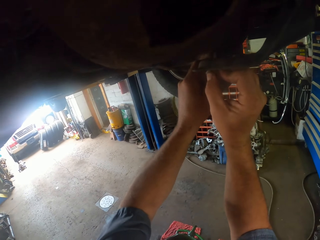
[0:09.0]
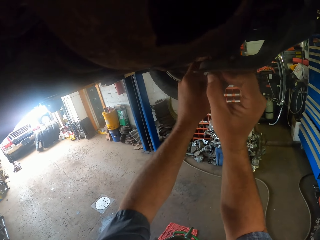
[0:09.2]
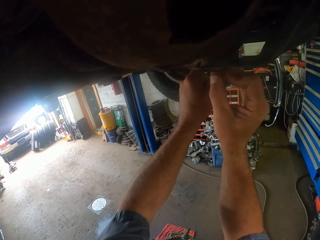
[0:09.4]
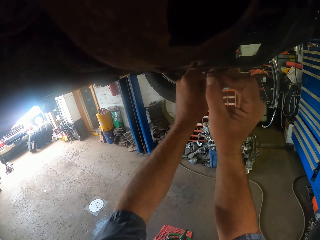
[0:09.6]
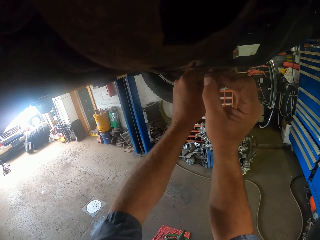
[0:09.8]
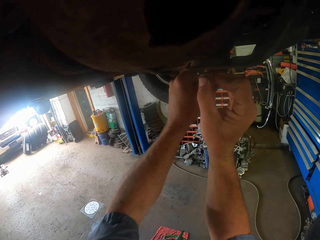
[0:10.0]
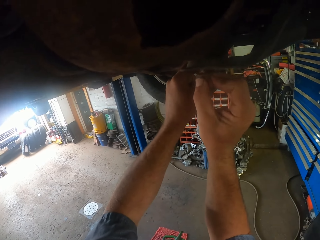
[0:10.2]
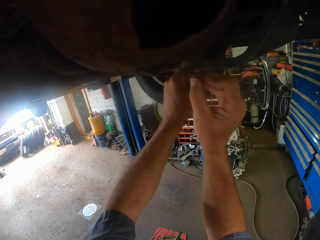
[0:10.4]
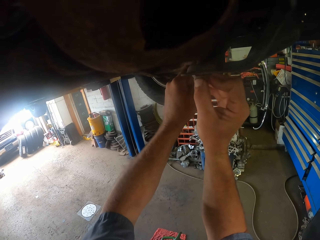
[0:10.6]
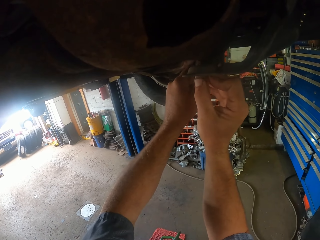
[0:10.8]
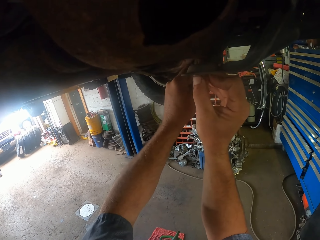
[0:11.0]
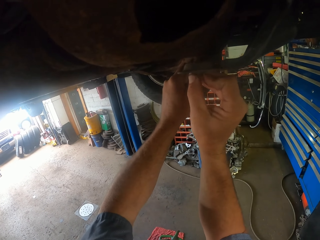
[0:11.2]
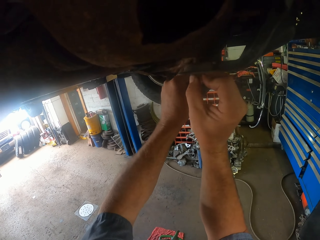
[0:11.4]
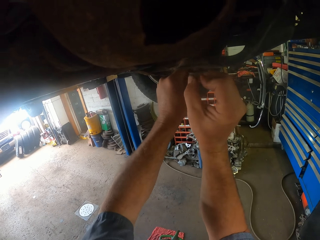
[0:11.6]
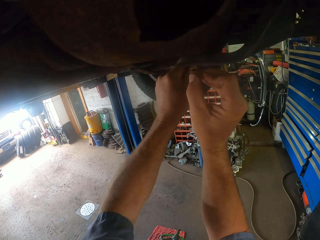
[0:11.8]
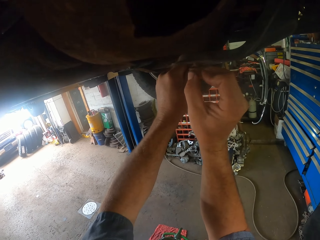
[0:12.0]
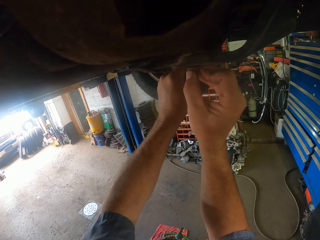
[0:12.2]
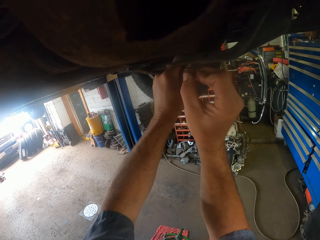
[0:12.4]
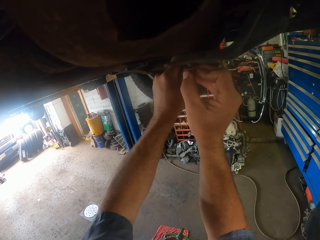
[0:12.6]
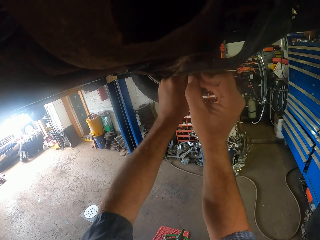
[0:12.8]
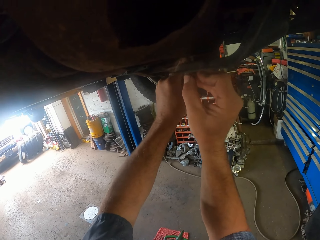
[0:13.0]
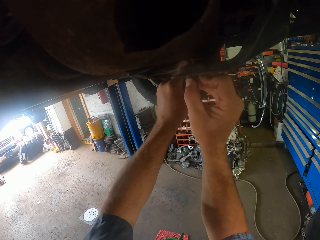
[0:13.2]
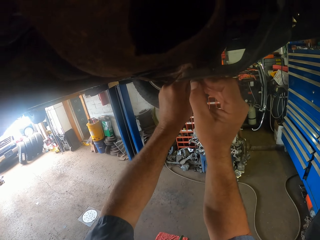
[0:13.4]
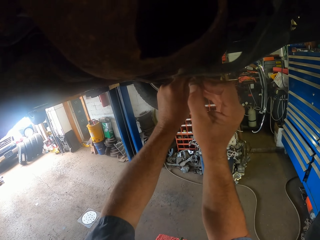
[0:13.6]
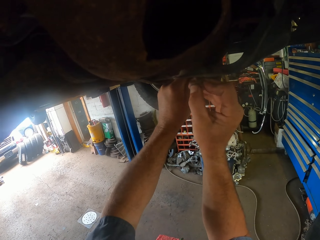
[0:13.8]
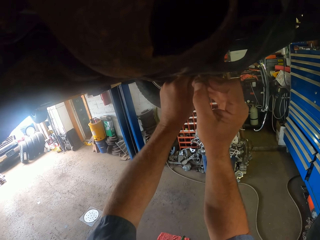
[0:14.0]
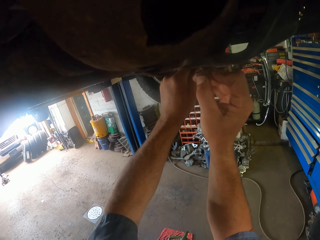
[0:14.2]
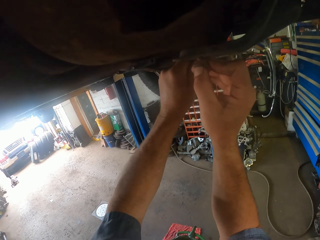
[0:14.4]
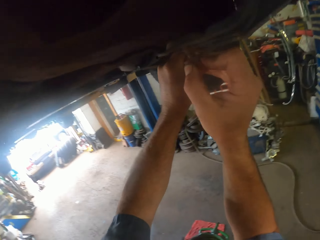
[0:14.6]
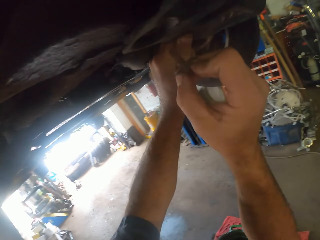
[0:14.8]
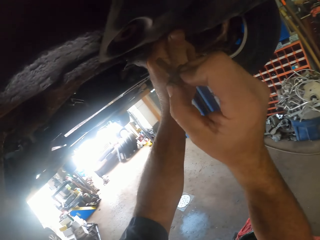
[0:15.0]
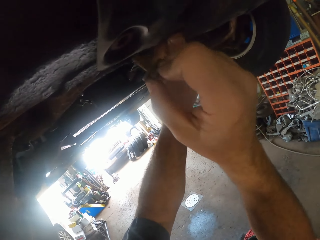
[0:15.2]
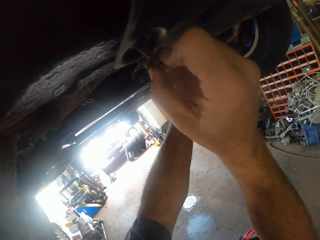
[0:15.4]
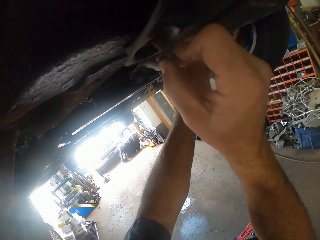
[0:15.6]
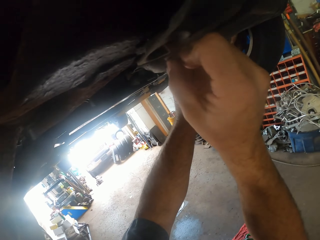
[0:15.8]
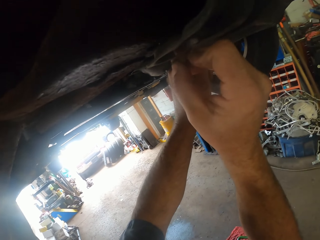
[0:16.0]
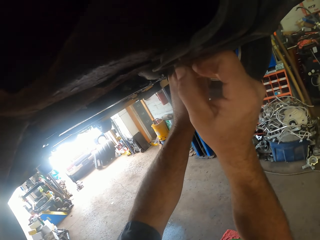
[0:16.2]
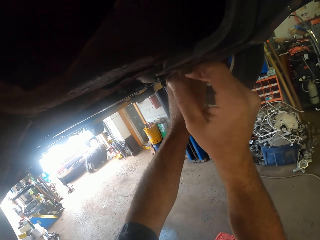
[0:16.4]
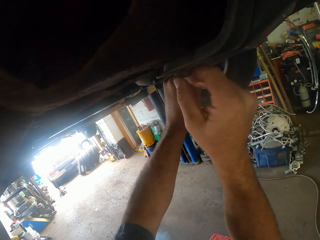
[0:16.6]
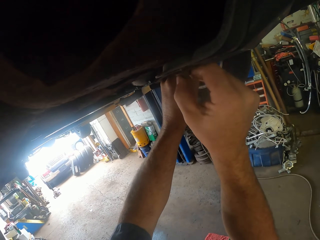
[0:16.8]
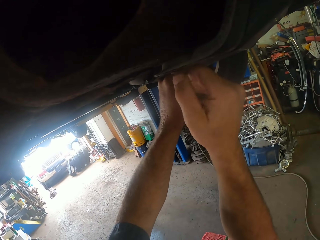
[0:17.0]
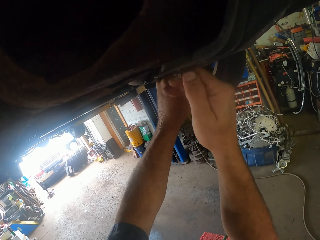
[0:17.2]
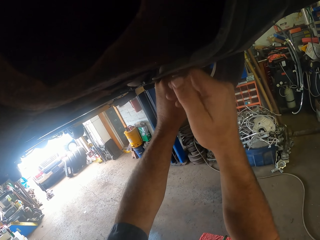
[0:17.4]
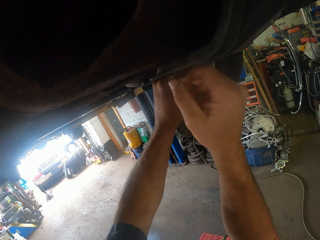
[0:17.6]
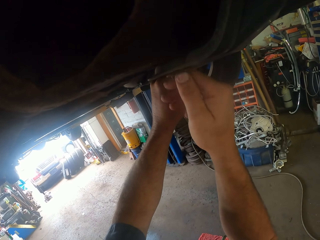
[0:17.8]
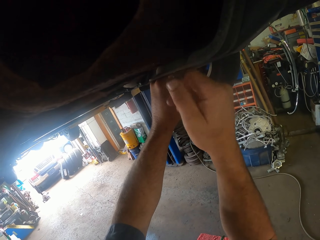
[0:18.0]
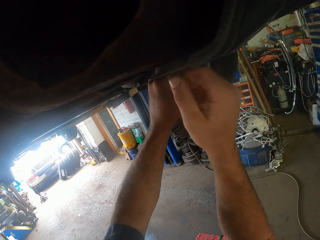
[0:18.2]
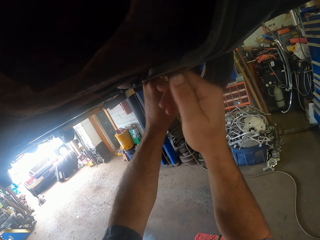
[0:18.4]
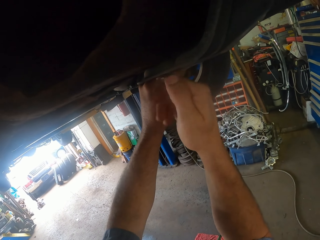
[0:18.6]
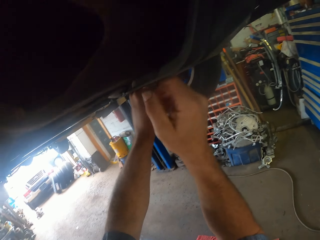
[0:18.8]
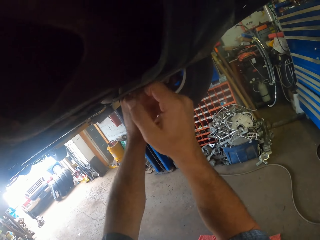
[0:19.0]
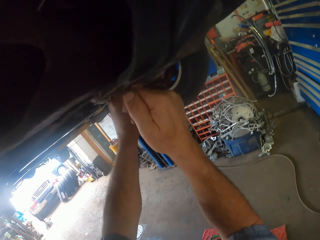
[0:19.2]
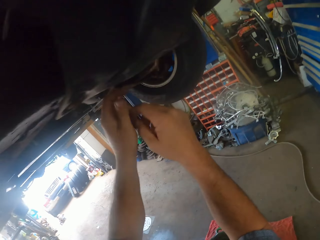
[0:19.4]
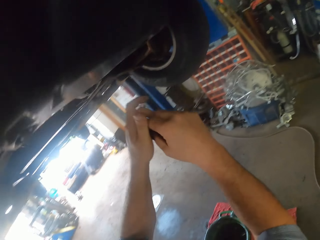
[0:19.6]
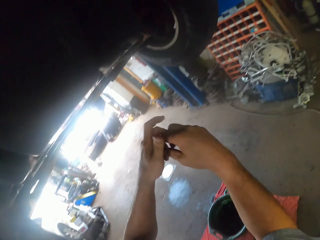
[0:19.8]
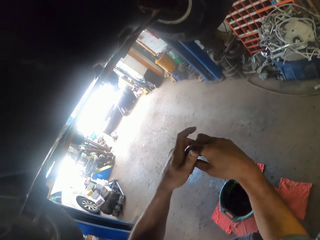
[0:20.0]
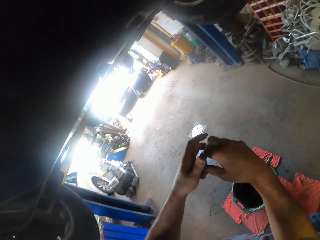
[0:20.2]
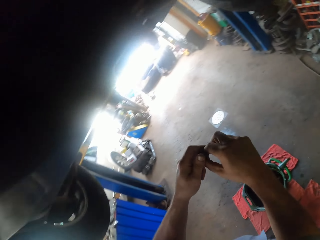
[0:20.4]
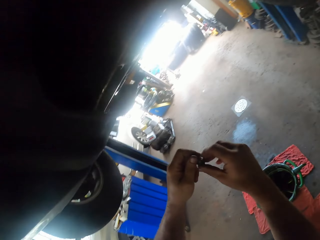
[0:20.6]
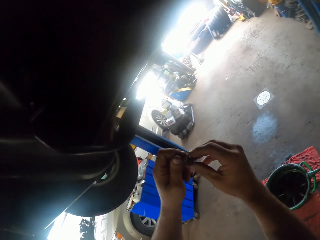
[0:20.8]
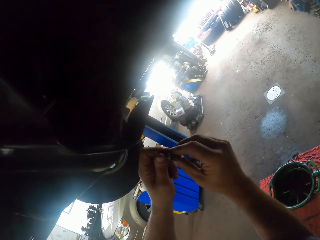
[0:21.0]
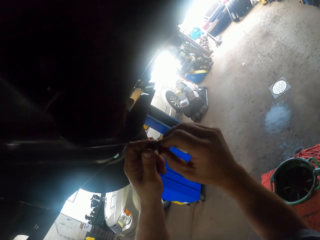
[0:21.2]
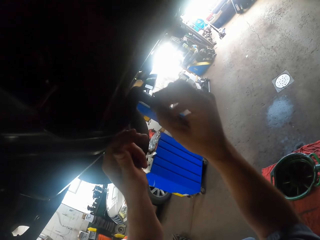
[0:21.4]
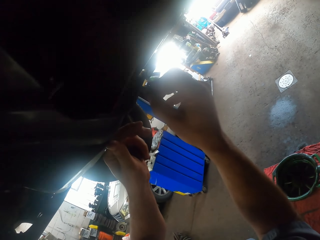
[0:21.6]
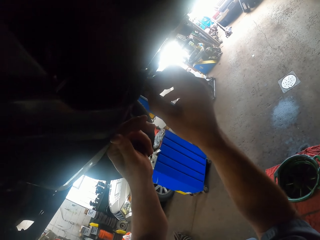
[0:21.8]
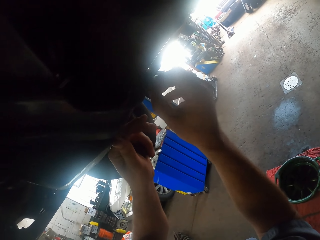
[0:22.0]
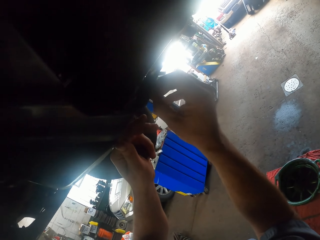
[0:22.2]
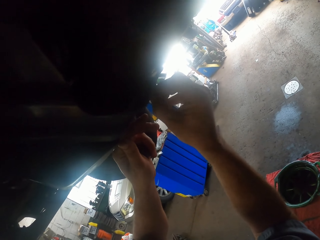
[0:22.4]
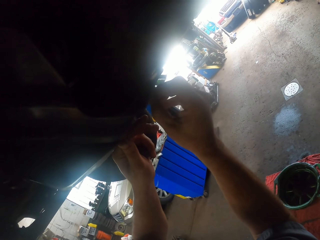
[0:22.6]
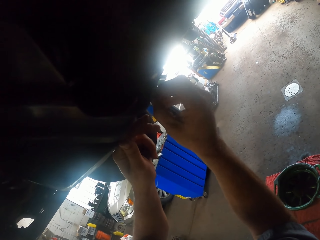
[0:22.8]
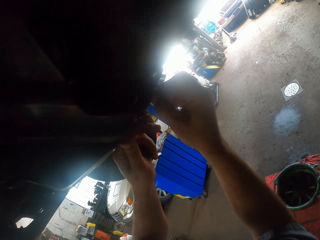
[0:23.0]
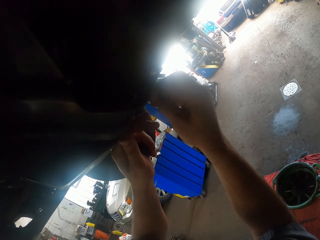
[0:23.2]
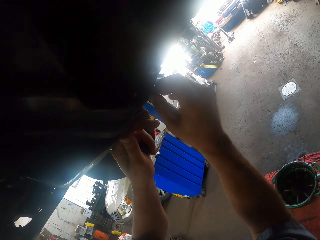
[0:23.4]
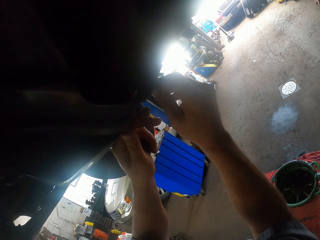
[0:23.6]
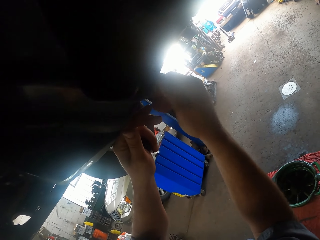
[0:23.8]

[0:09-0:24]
The camera wearer inserts the bolt. They fasten a nut on the car. They tighten the bolt. They insert the bolt.

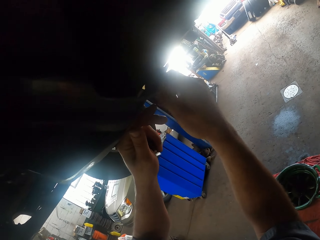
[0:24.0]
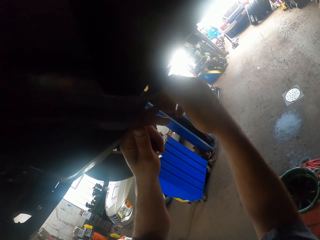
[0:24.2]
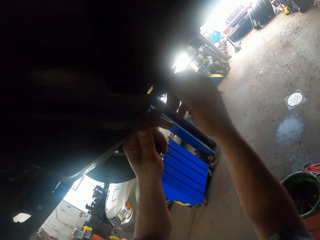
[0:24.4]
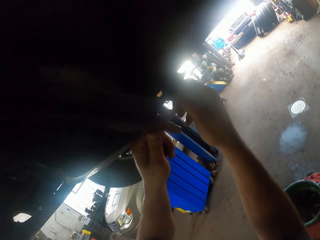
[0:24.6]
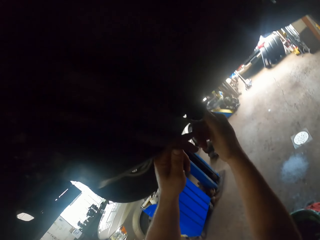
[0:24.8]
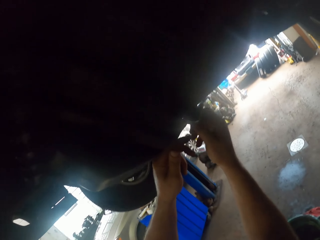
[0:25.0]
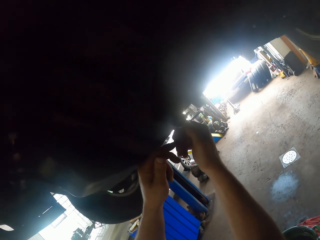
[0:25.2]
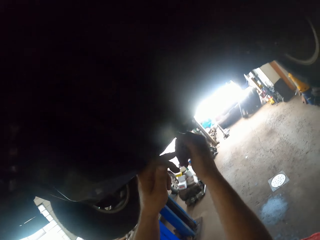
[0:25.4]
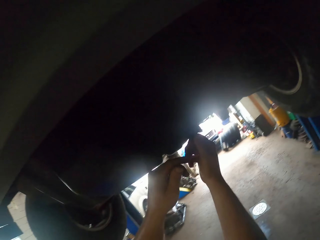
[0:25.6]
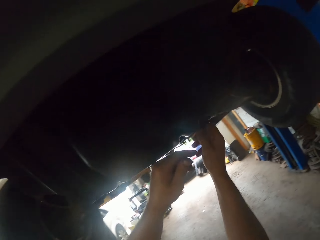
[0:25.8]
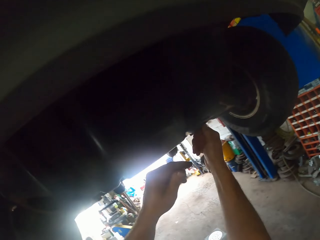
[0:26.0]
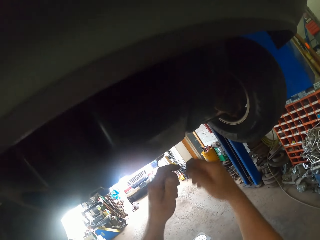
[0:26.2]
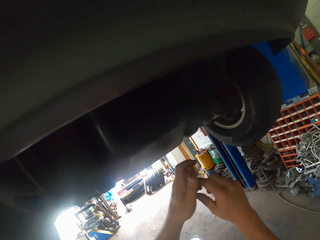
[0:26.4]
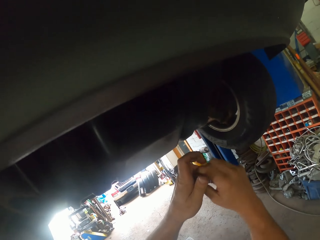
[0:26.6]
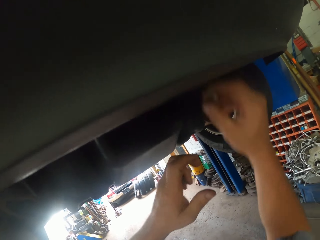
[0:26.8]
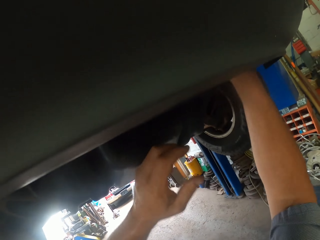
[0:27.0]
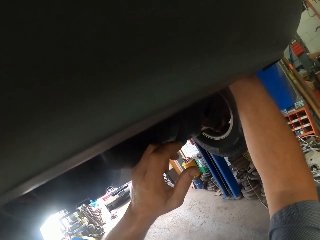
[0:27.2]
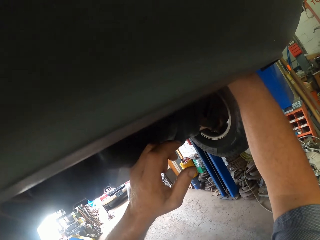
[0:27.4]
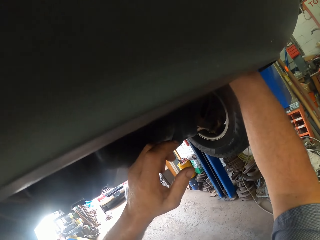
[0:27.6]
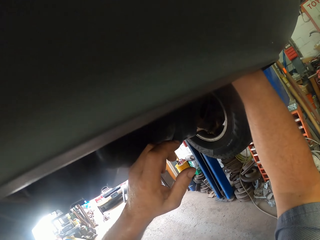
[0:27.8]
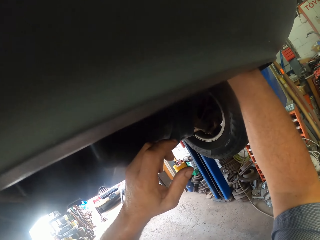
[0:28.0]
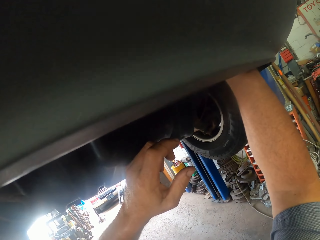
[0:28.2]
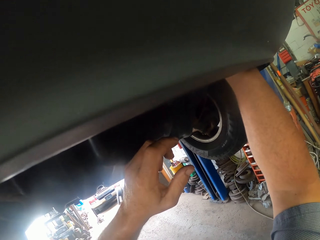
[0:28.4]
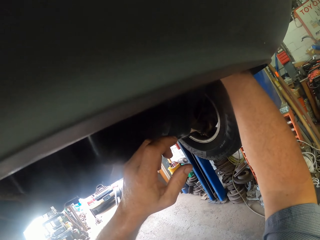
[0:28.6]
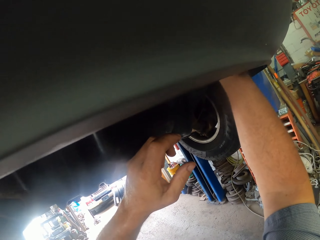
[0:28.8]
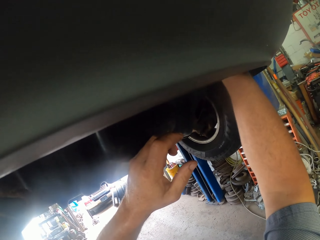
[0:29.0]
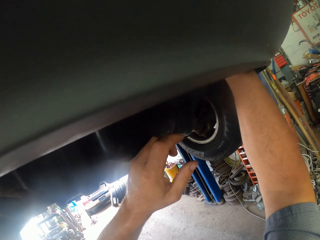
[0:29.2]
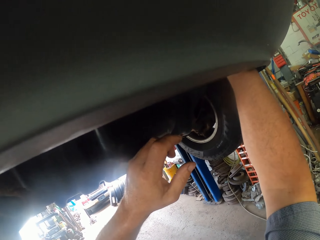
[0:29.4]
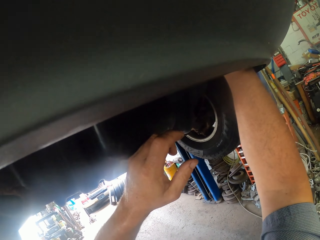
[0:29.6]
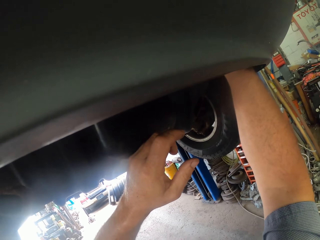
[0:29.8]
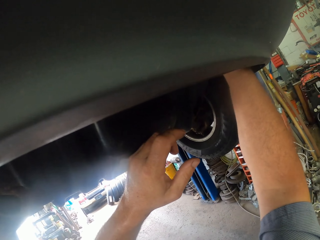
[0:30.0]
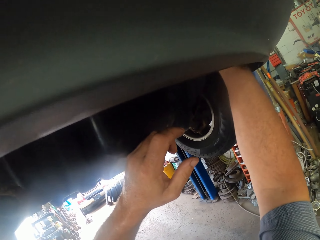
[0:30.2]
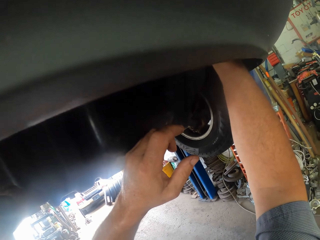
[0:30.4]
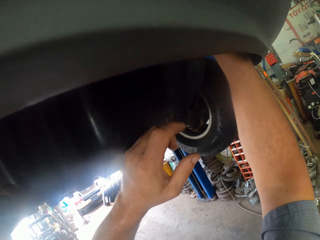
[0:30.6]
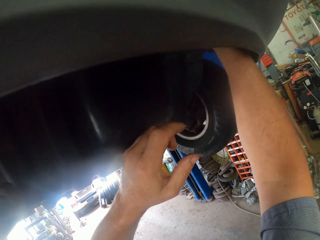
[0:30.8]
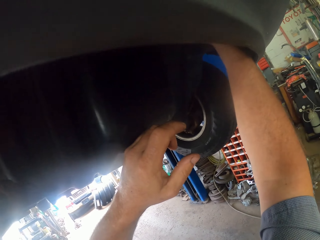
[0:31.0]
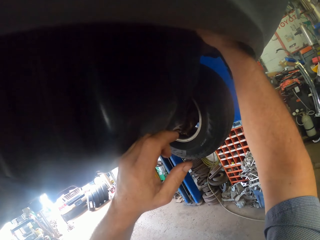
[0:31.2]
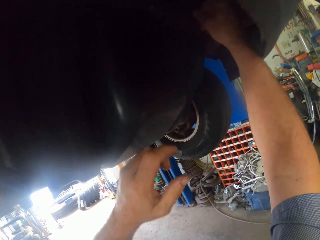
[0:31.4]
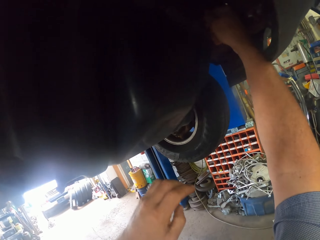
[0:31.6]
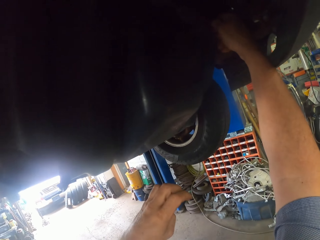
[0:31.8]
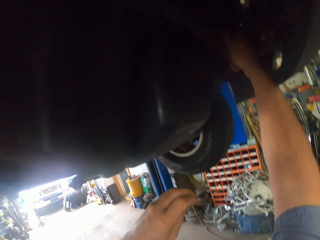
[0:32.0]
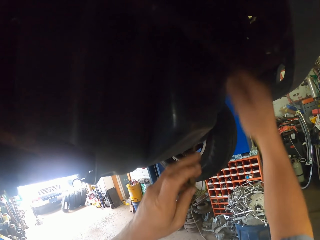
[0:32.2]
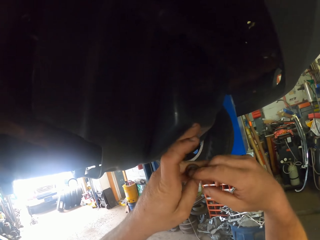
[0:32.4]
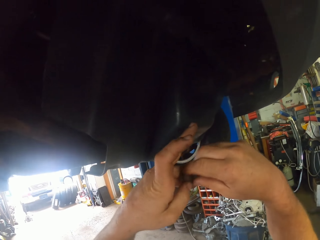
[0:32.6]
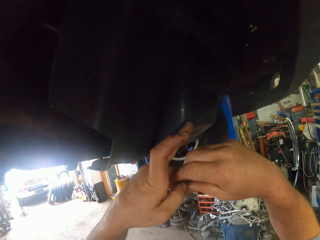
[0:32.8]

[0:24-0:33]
The camera wearer tightens the bolt. They insert the bolt. They tighten the bolt.
